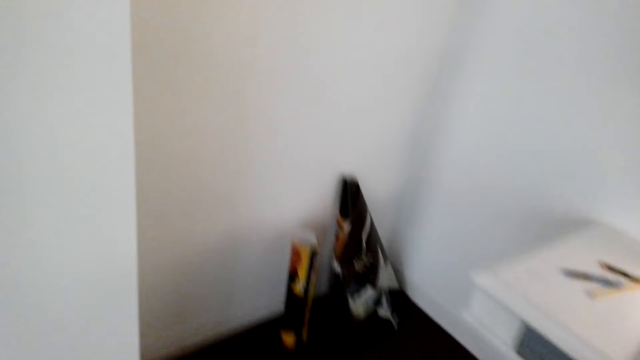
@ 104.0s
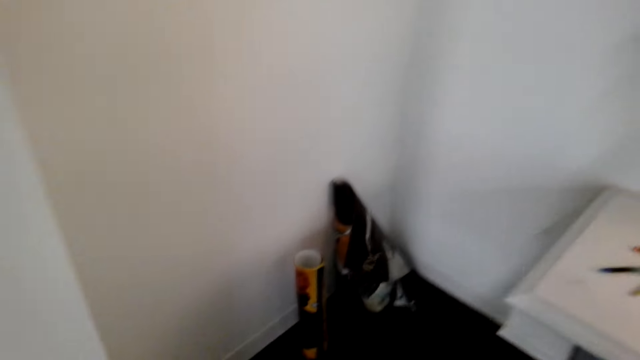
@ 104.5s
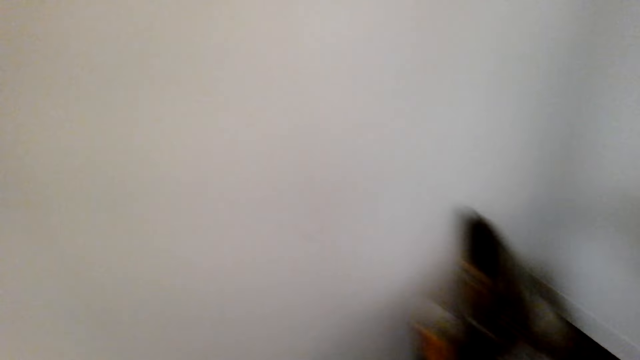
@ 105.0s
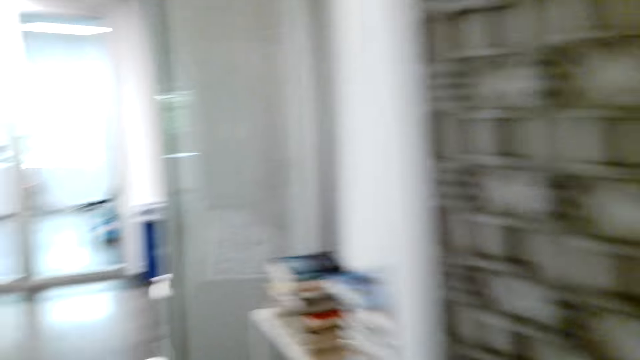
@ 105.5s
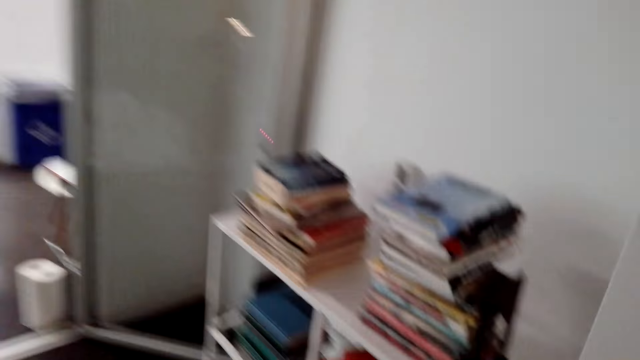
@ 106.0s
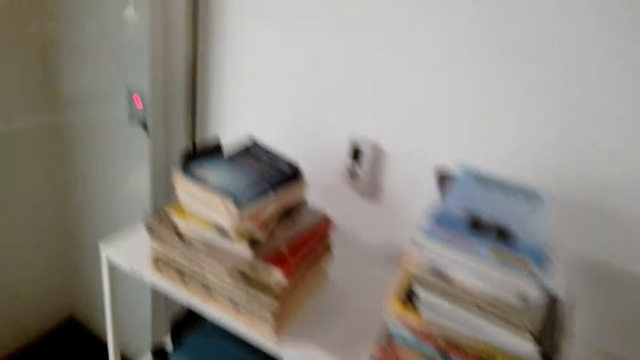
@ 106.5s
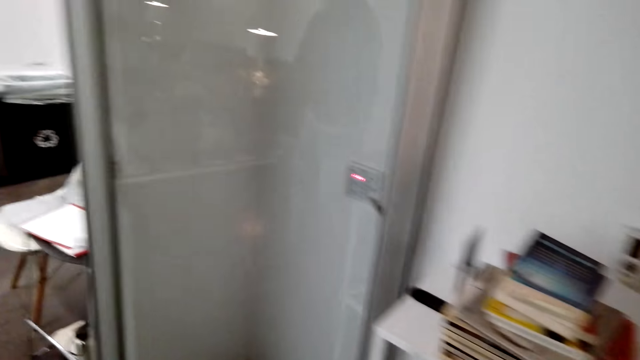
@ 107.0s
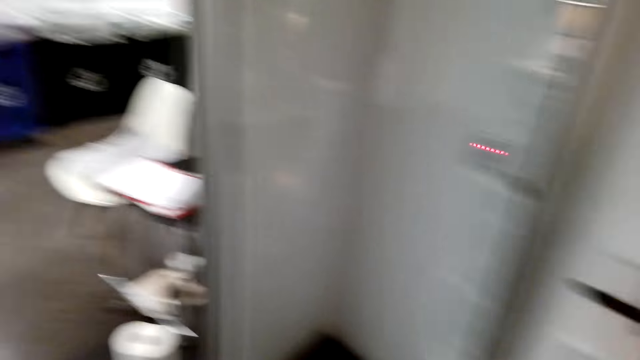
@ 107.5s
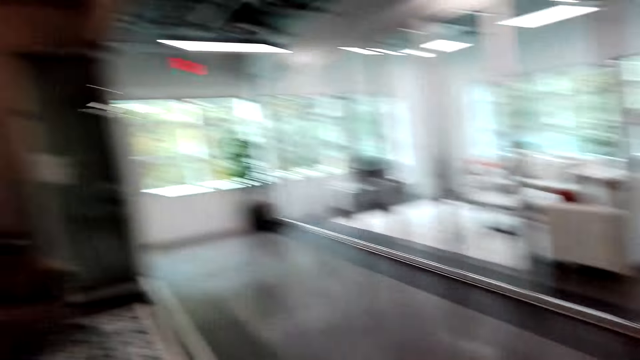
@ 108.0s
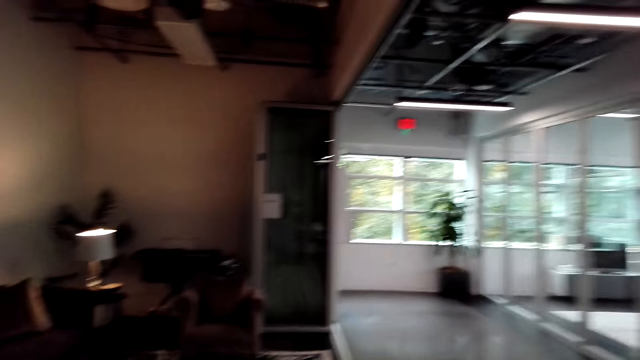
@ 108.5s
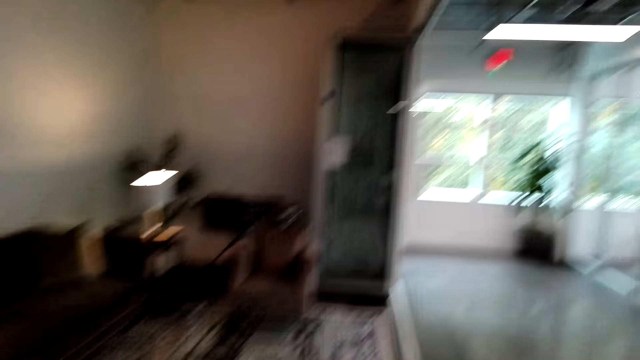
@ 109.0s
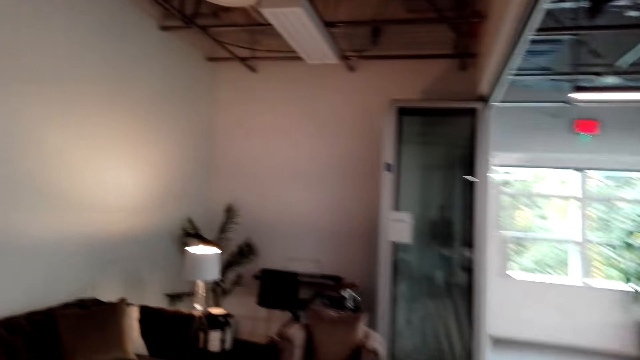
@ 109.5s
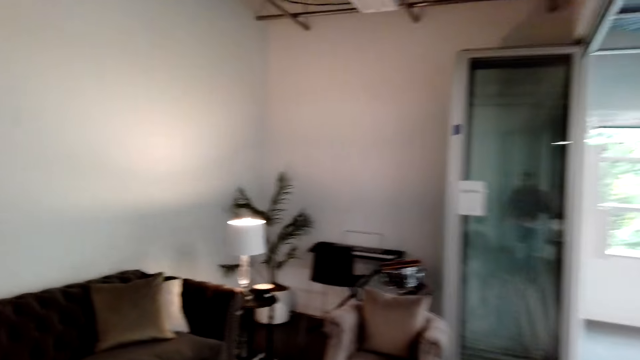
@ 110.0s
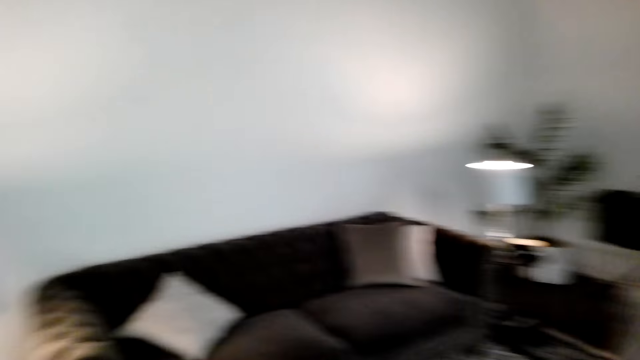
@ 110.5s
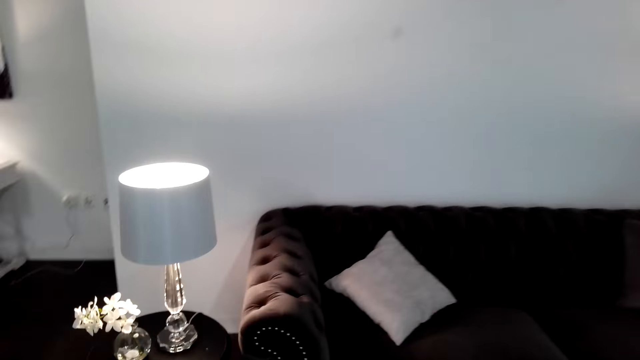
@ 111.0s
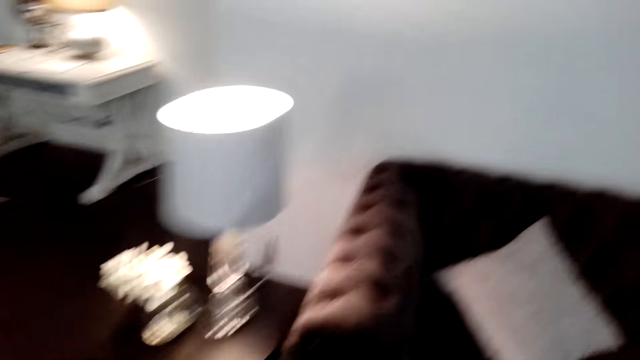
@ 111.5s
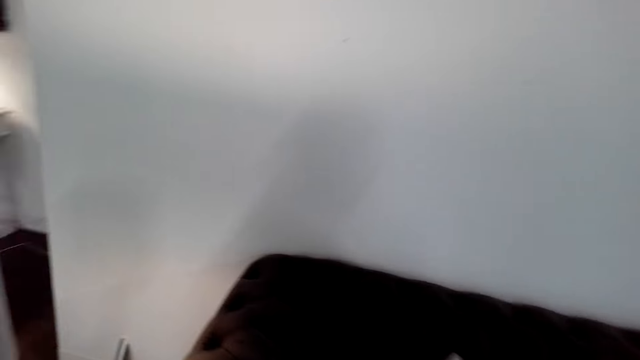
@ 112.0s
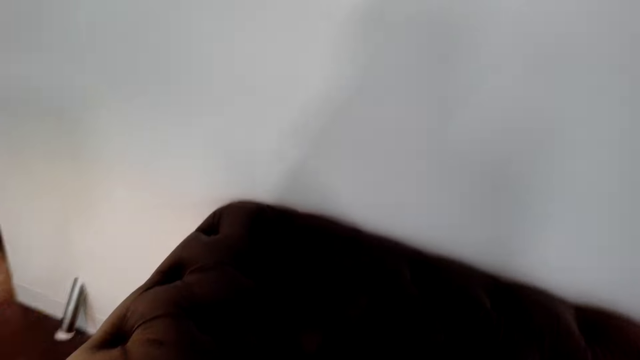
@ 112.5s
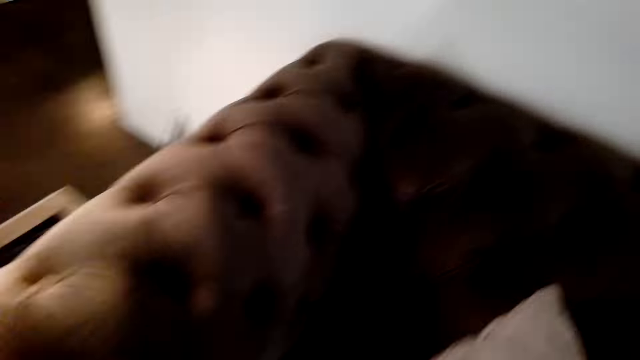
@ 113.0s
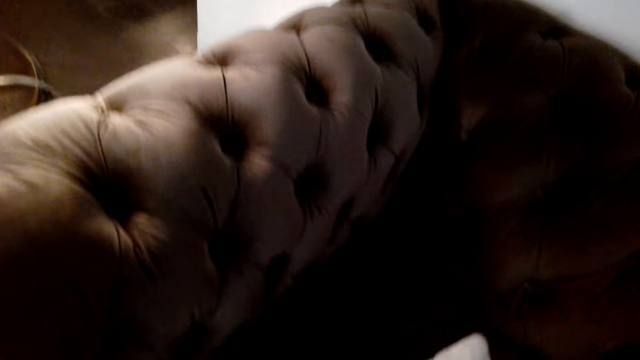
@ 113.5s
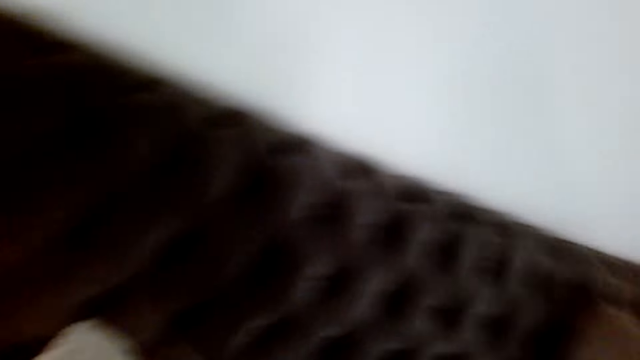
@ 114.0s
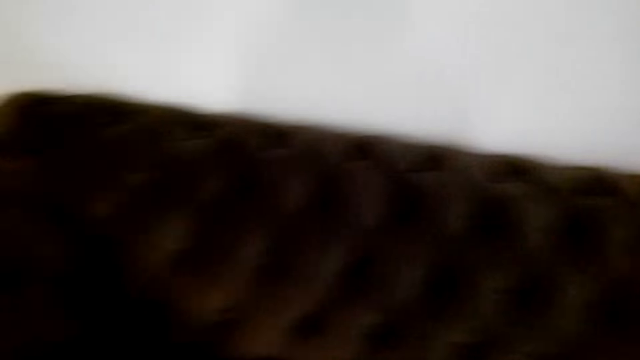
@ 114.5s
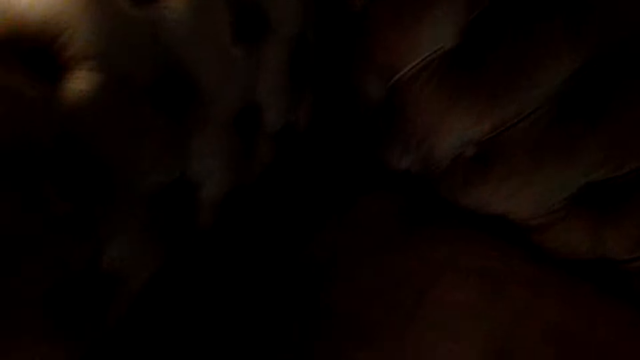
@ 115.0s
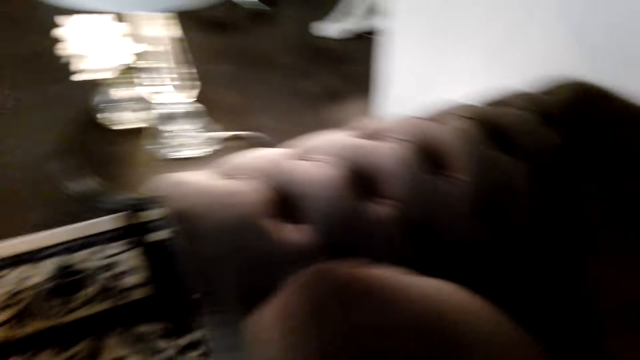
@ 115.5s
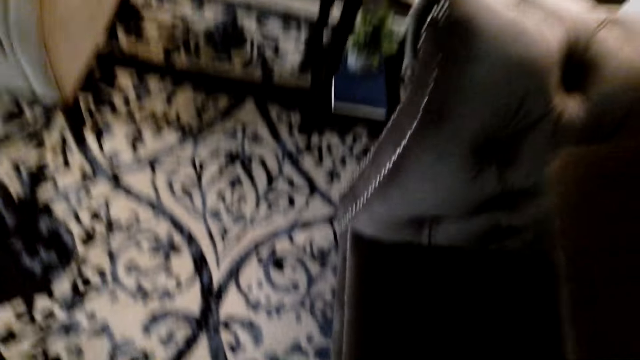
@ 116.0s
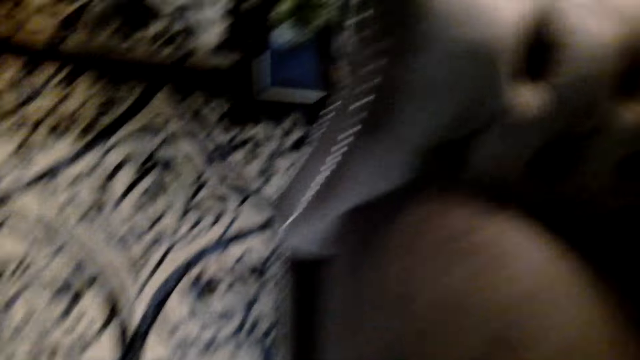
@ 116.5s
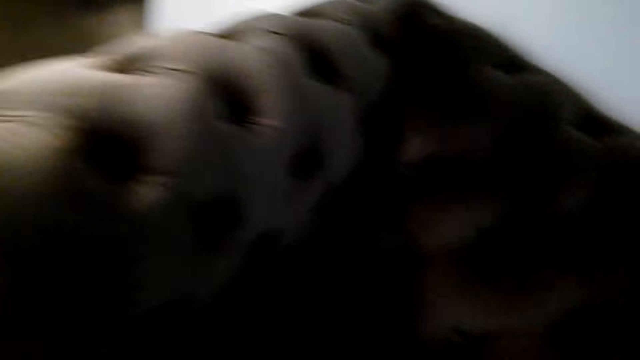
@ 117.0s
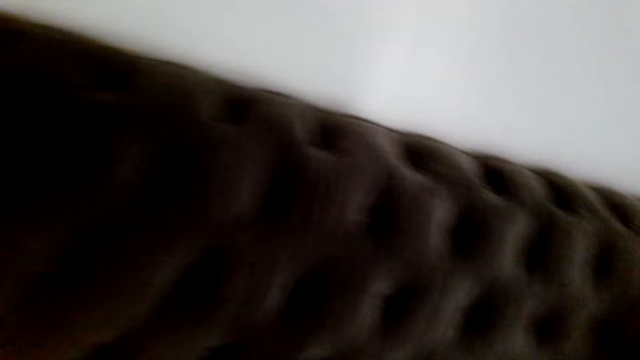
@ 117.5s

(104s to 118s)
The camera wearer walks around the house. They fix the chair. They move the pillow.

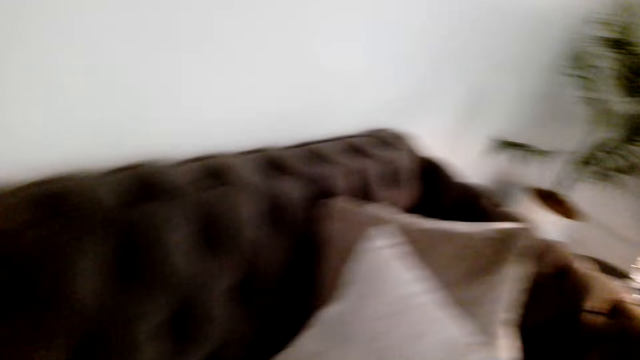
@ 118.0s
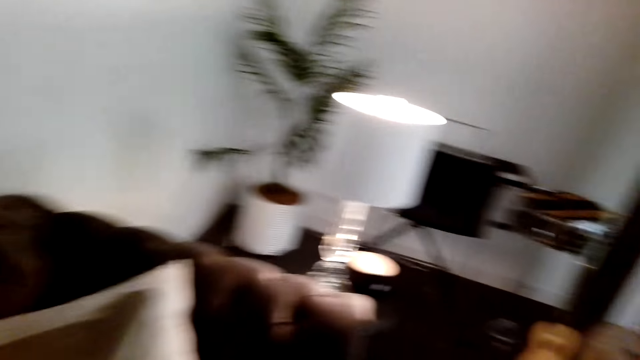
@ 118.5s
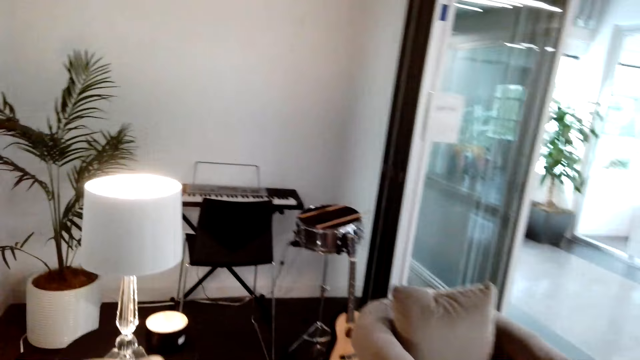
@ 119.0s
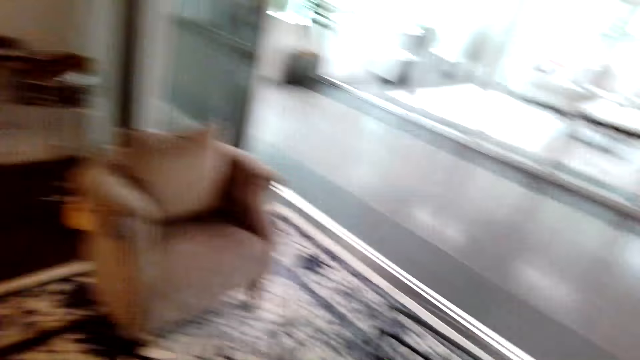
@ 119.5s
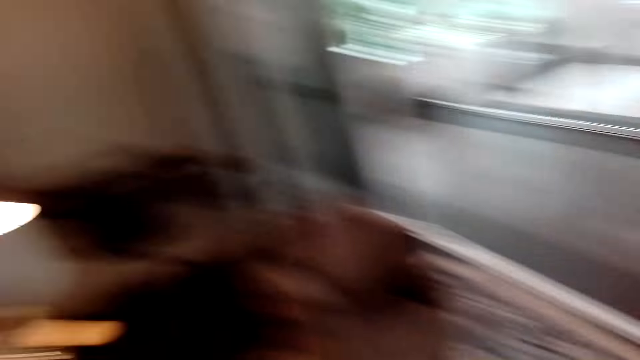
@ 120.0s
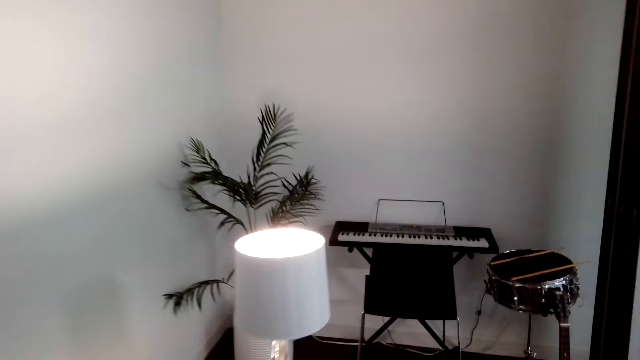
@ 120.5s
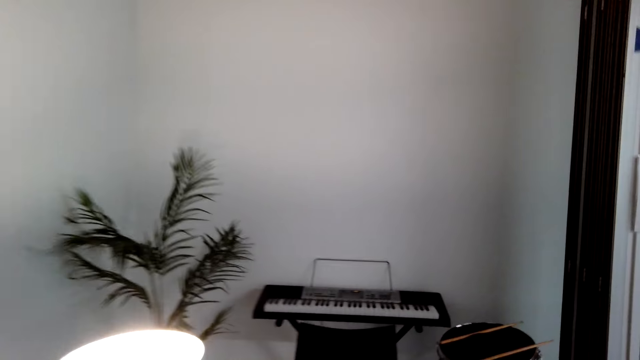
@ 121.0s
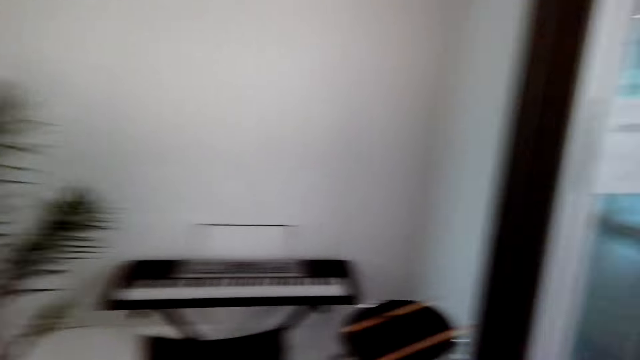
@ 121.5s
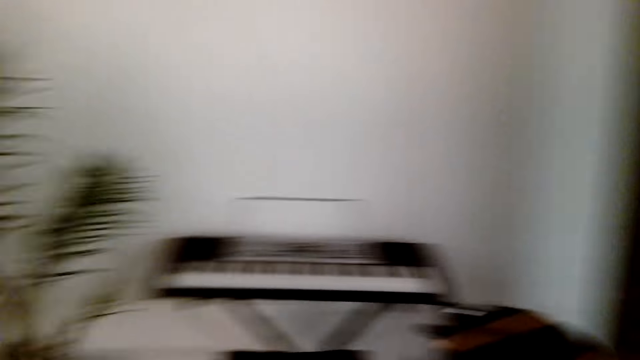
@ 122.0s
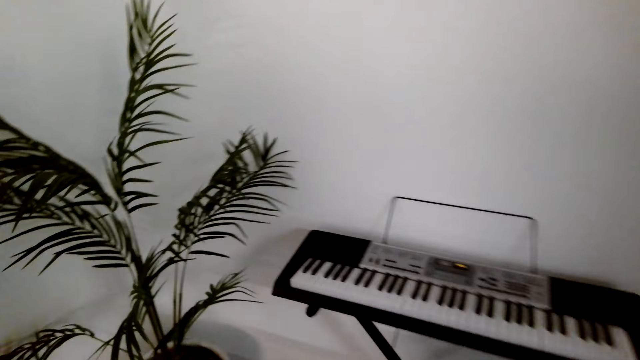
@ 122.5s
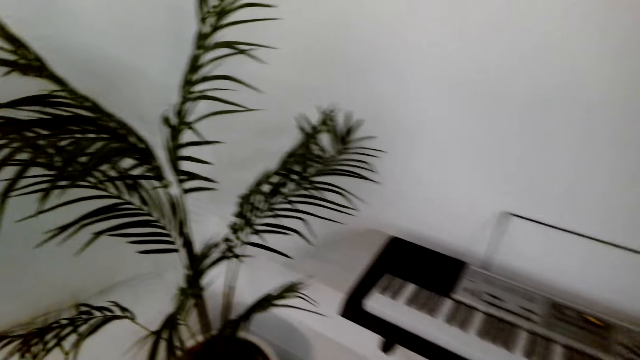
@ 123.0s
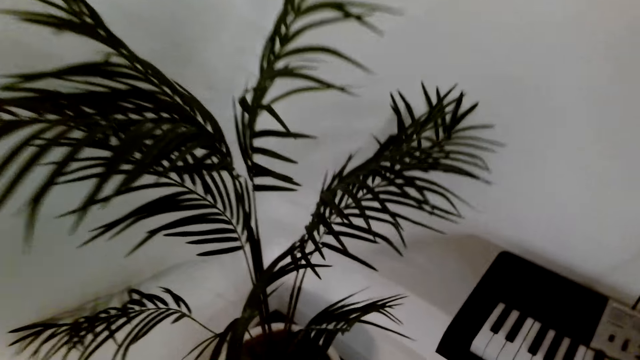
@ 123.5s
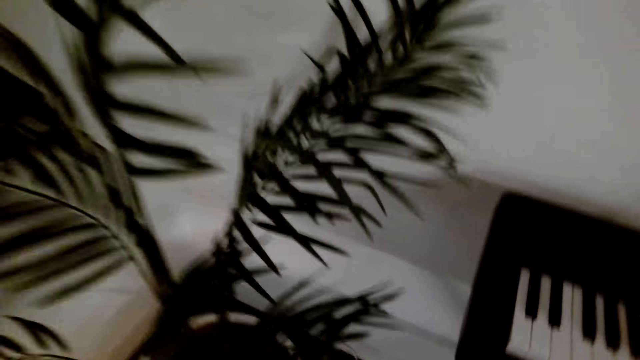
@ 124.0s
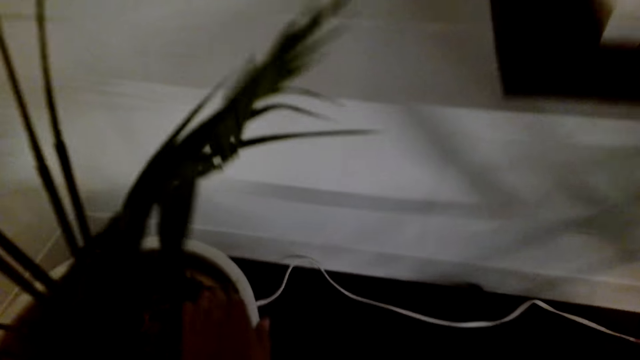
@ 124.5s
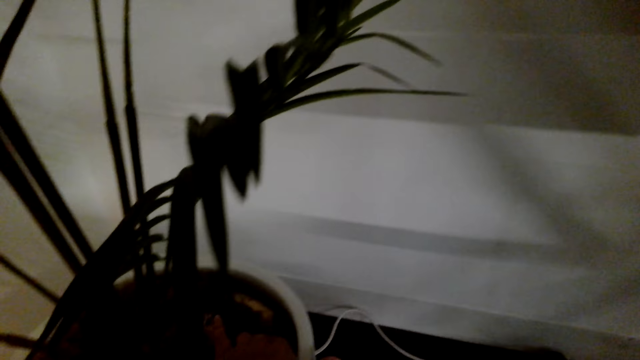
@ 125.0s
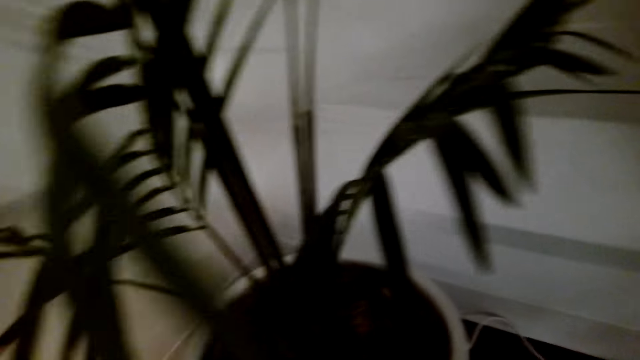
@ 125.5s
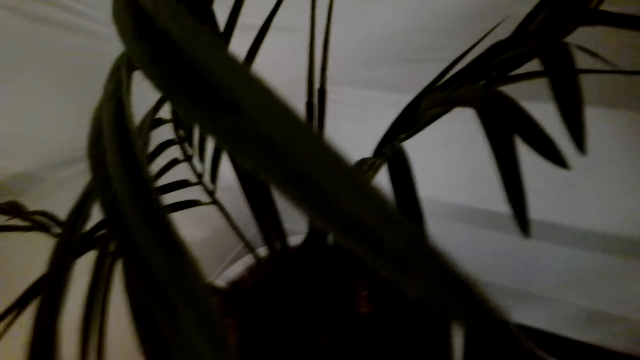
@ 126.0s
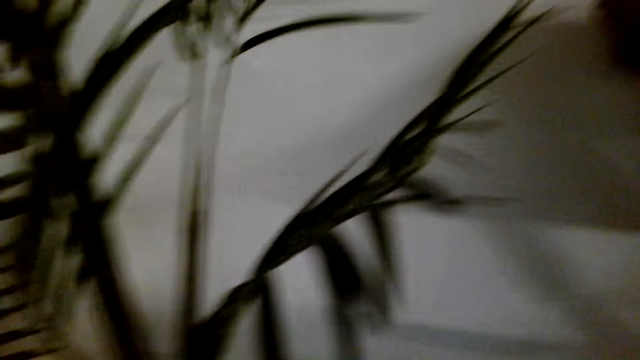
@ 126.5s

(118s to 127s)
The camera wearer looks around the house. They walk around. They fix the house plant. They touch the plant vase.
